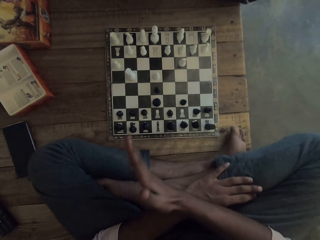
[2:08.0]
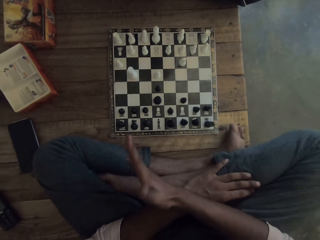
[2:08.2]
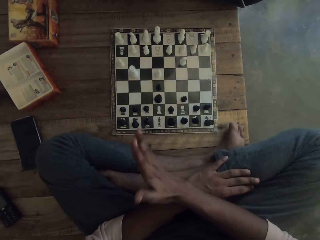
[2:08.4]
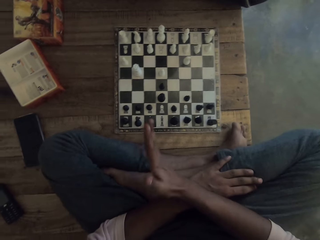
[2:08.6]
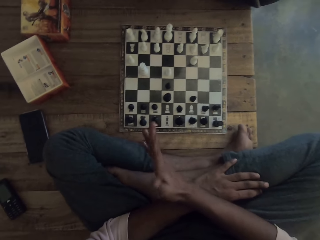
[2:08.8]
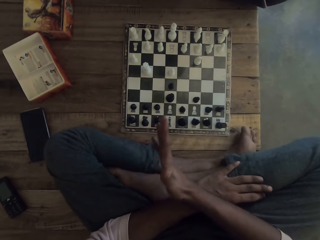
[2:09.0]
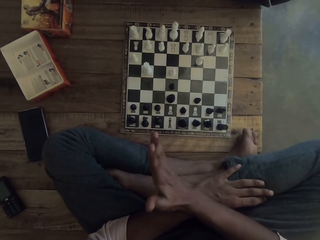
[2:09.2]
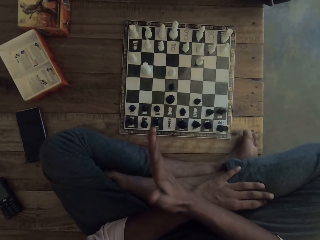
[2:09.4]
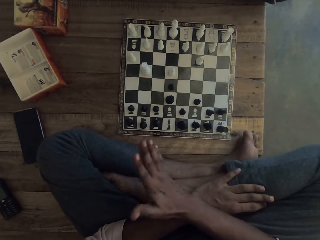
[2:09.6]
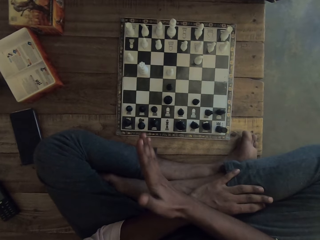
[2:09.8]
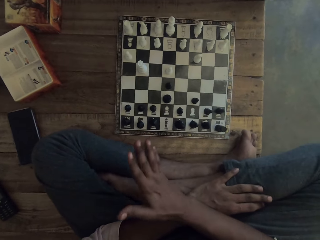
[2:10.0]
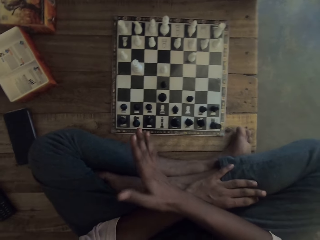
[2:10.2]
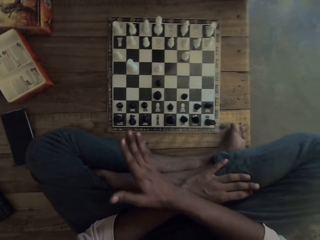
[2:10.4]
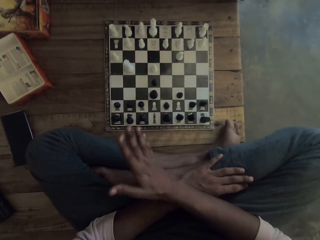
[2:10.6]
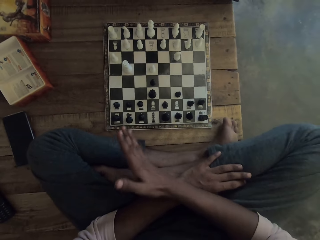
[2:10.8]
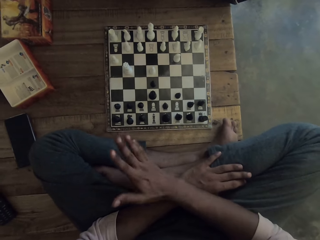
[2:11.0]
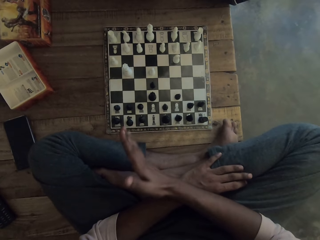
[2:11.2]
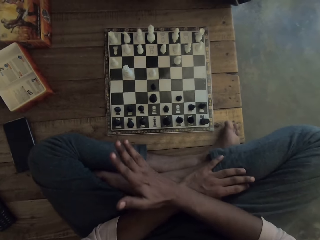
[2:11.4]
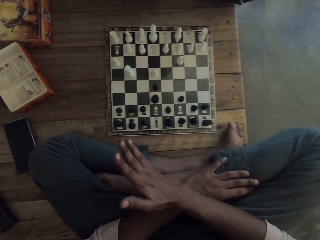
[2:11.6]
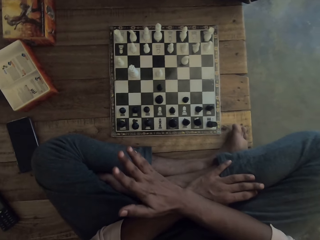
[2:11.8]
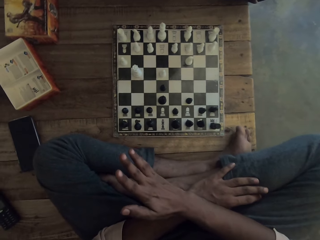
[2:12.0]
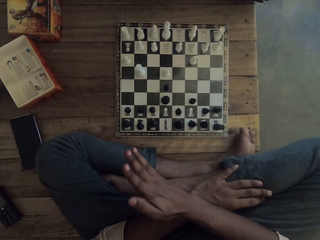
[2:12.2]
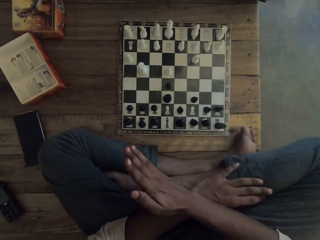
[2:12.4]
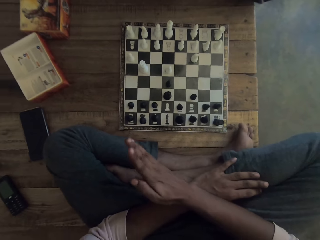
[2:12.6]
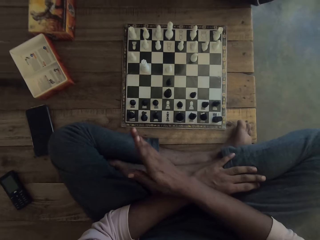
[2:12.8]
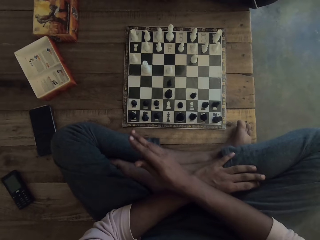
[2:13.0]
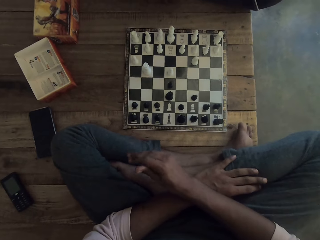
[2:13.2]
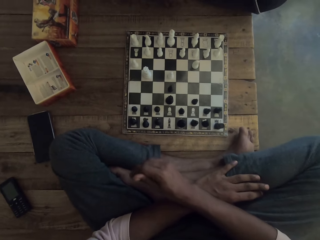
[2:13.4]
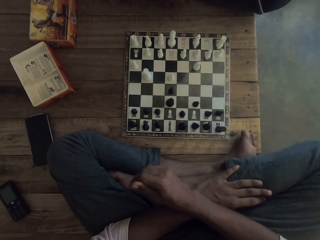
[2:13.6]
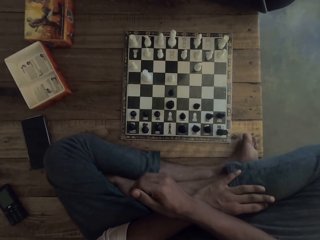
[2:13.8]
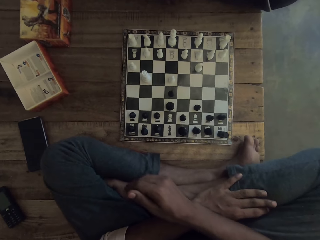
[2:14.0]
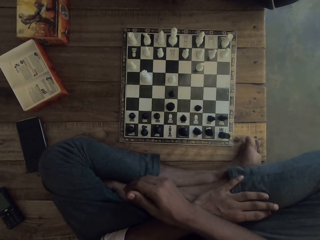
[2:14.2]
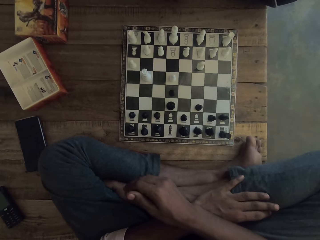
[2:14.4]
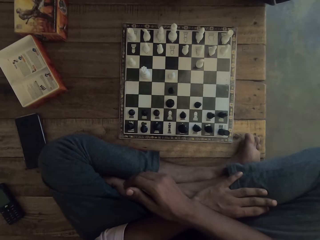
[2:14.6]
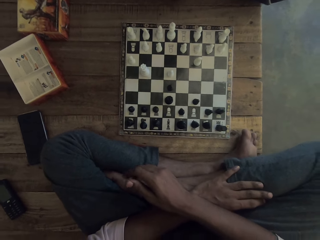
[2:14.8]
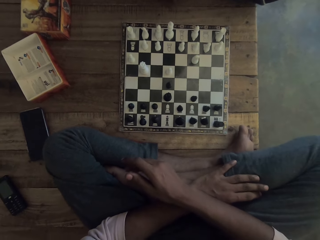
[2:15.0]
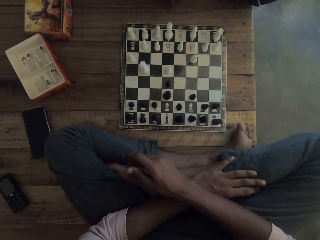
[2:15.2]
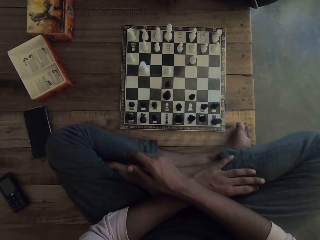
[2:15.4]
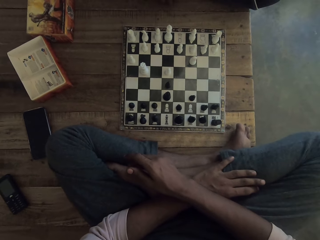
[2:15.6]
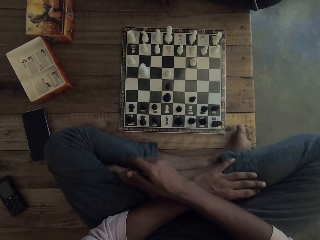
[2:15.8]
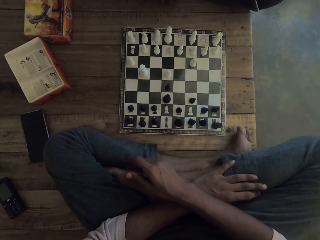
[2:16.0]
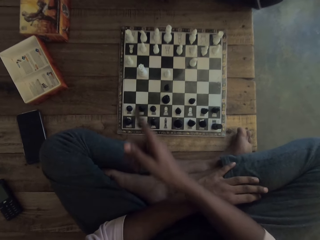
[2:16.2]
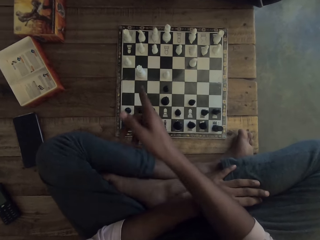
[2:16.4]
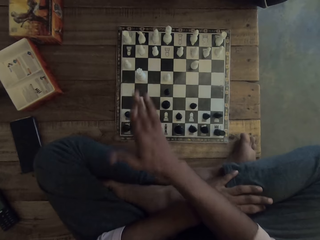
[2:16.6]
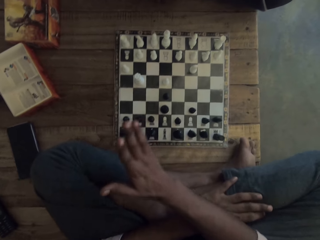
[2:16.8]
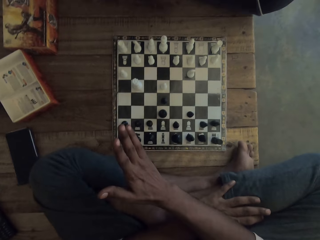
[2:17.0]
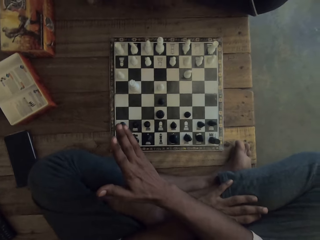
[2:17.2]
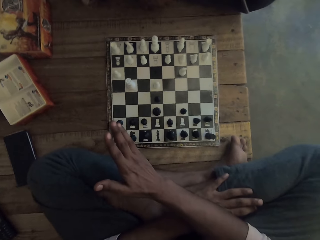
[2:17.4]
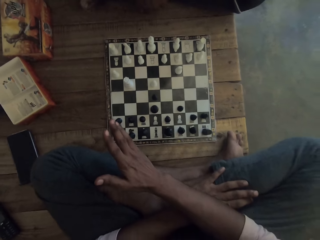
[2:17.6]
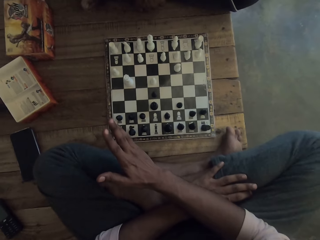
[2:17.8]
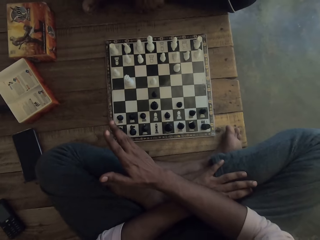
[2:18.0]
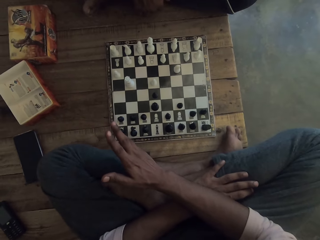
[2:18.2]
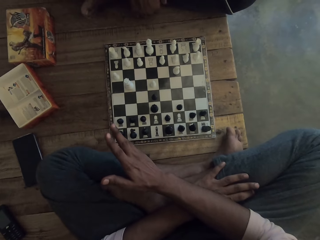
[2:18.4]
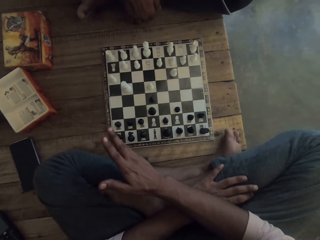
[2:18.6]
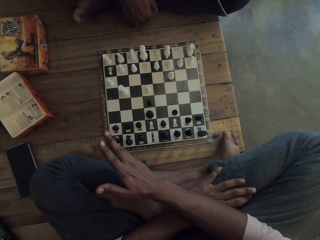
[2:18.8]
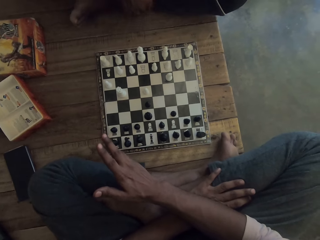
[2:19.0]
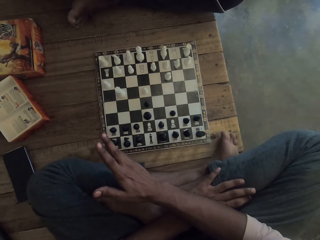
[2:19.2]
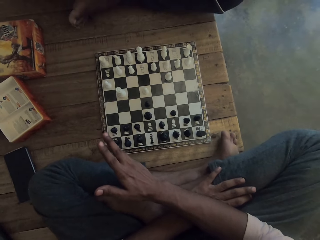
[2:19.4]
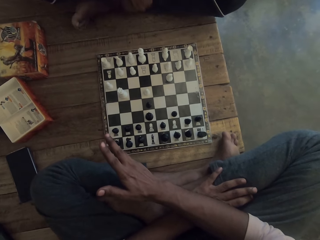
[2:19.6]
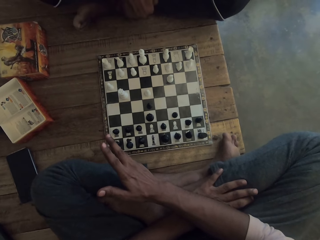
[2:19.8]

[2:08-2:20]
The camera wearer talks to a man and shakes his hand.

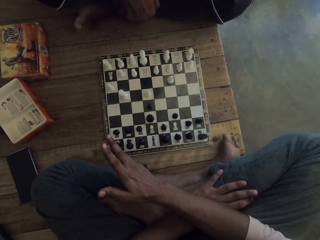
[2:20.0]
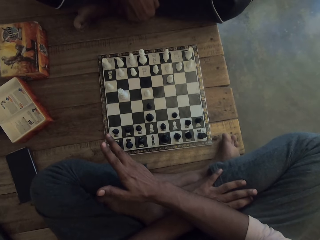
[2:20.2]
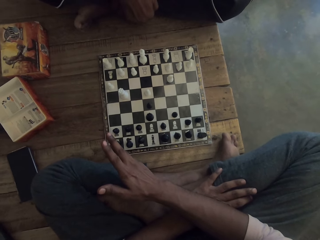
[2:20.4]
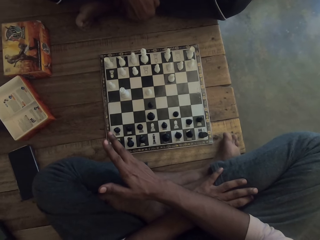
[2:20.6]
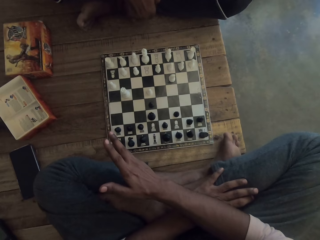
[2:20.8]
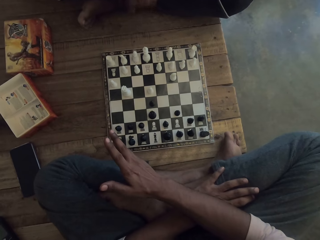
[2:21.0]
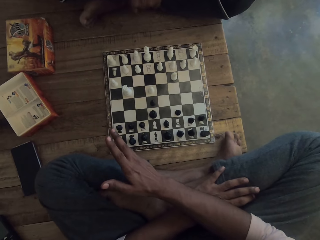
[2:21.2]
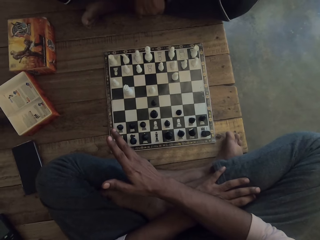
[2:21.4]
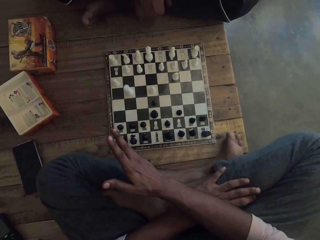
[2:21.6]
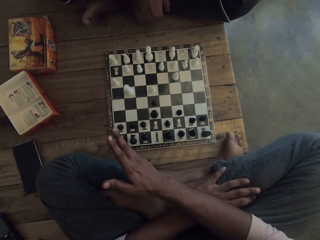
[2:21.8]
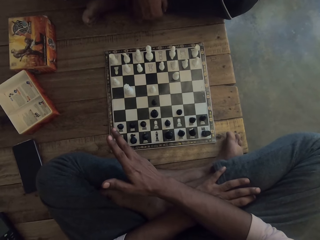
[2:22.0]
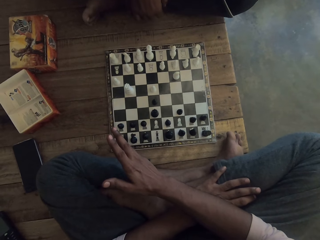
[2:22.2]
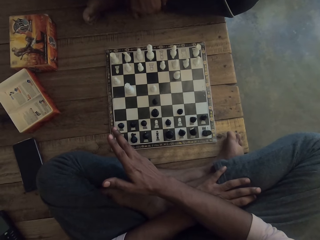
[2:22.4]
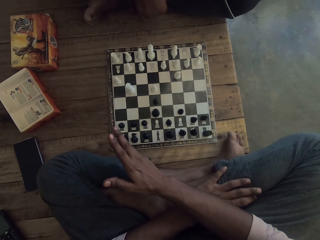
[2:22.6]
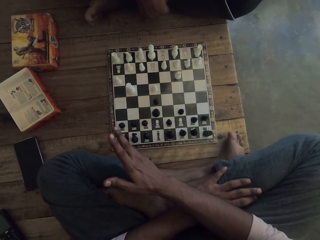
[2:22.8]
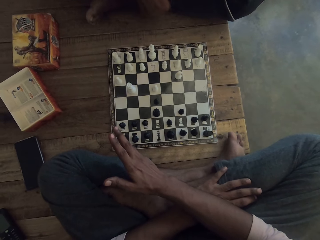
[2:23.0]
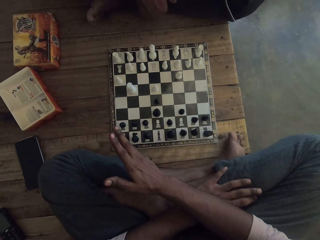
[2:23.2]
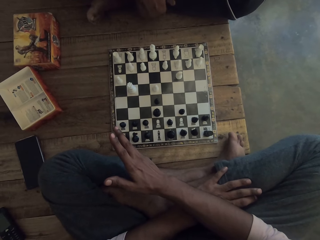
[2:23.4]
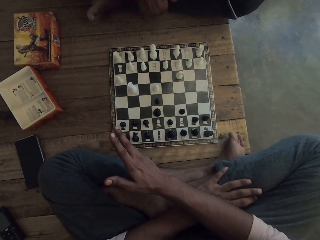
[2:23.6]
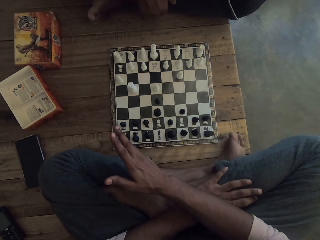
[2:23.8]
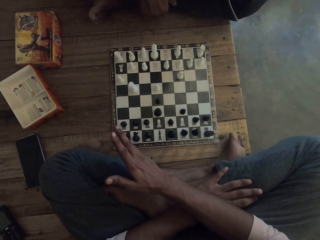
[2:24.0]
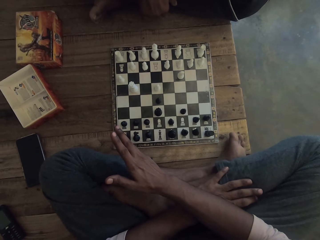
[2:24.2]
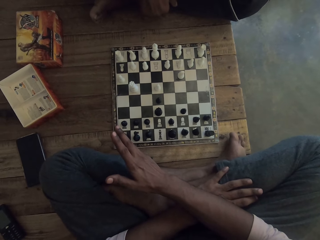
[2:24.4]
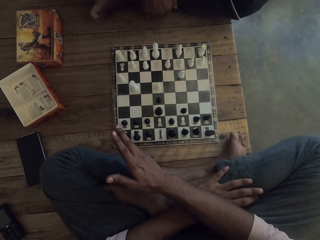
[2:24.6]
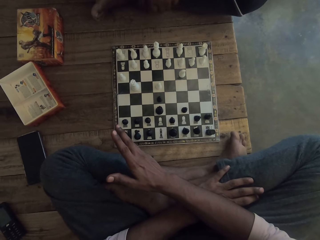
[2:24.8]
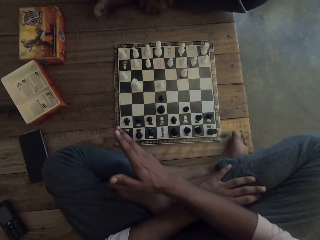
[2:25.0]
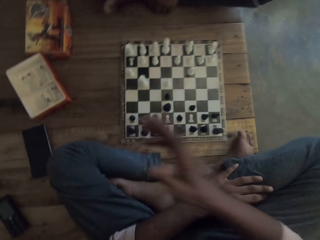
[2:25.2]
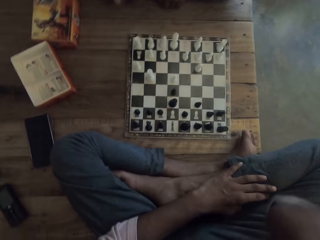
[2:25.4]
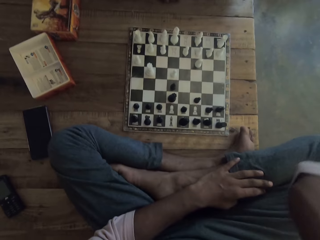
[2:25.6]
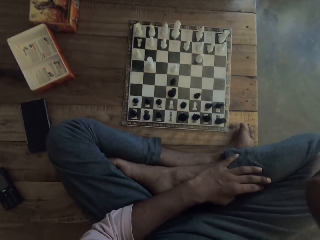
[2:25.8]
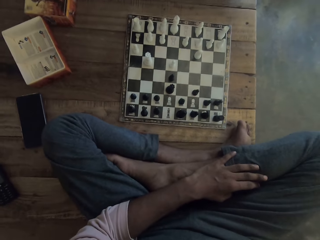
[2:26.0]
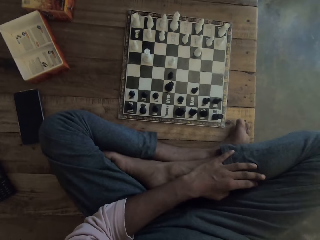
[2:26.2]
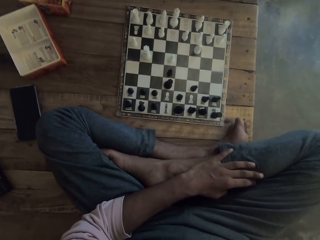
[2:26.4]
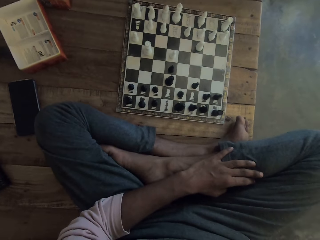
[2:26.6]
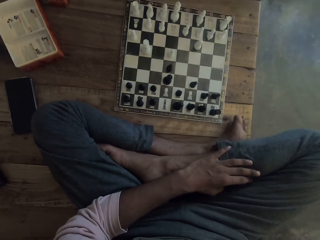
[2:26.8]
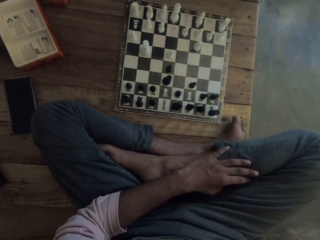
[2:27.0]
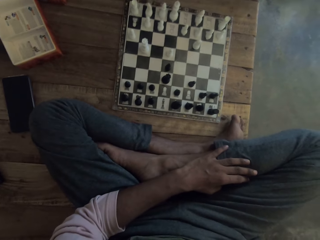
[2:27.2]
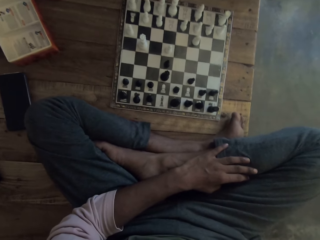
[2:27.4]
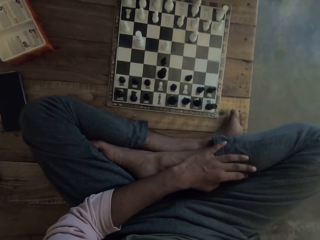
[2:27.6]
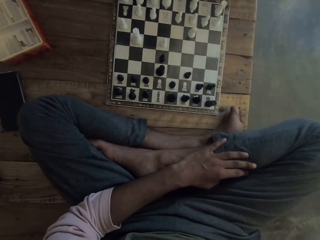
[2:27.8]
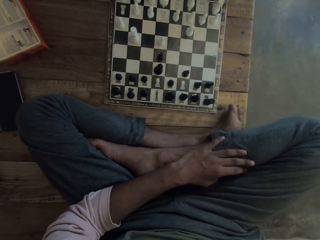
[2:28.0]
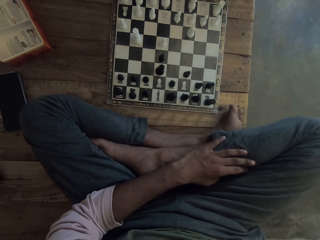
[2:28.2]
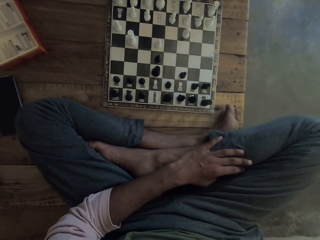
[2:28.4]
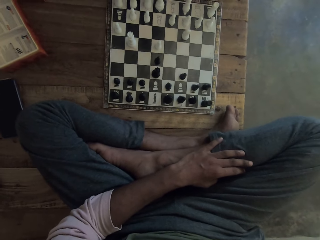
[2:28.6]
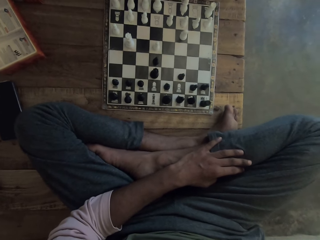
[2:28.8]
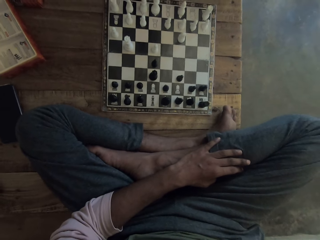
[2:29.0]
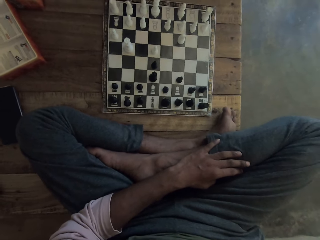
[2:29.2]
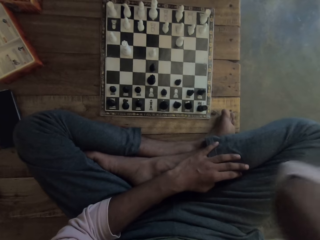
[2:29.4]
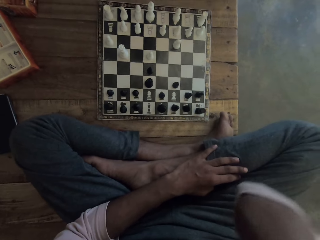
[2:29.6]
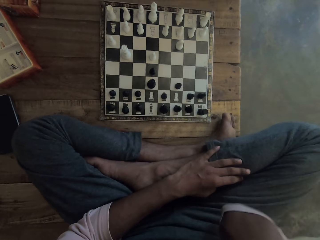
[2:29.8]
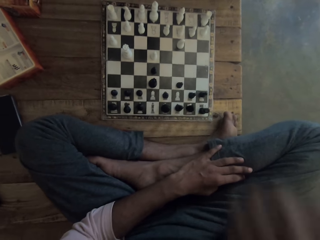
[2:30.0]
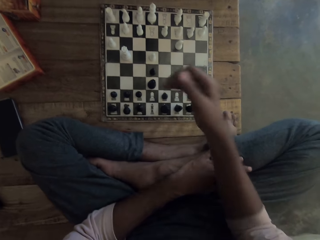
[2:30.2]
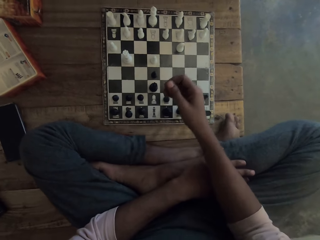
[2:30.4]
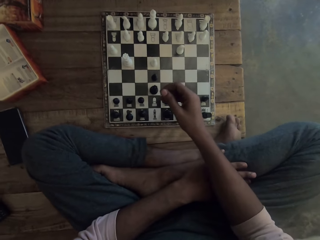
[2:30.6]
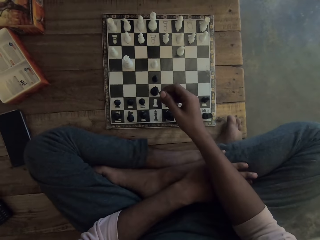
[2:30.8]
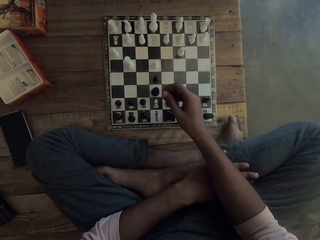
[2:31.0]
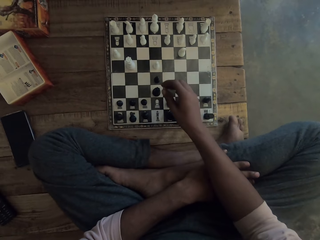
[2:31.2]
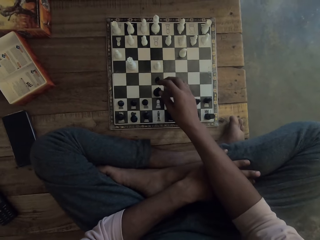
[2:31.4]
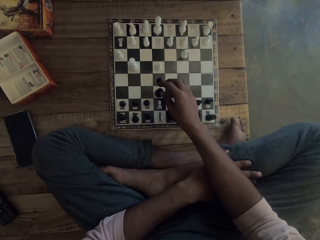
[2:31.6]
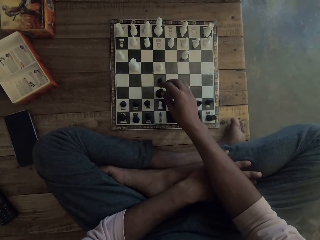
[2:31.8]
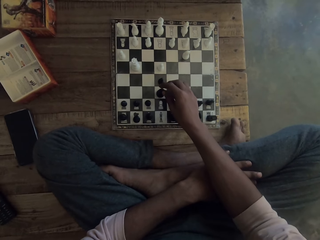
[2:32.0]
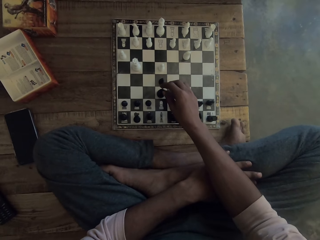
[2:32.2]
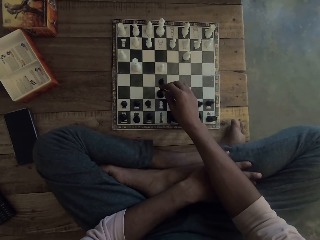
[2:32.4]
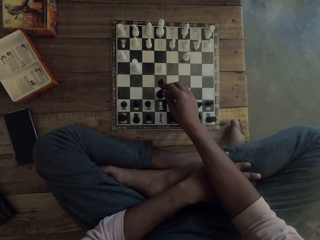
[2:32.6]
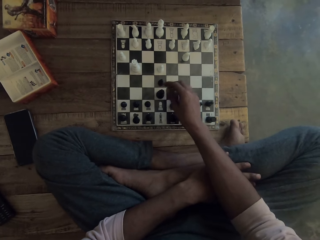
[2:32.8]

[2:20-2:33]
The camera wearer raises his hand towards his face. He stares at the chessboard. He scratches his head. He lowers his hand.
